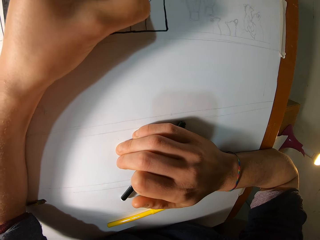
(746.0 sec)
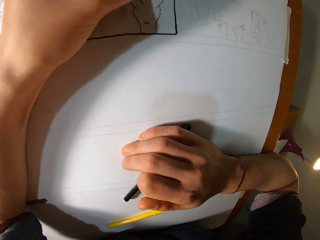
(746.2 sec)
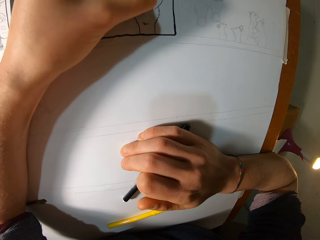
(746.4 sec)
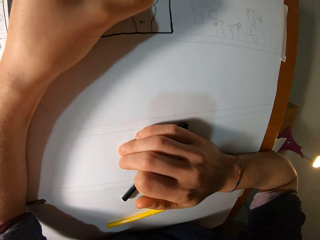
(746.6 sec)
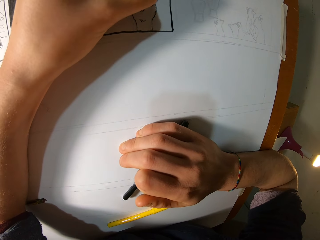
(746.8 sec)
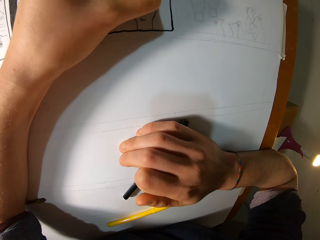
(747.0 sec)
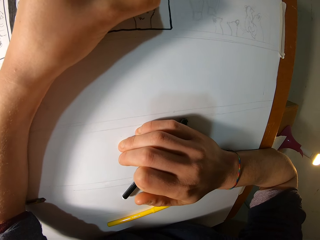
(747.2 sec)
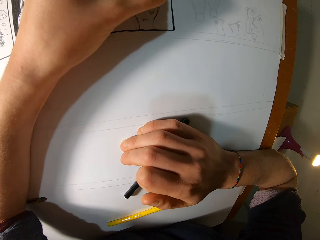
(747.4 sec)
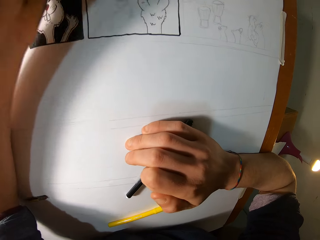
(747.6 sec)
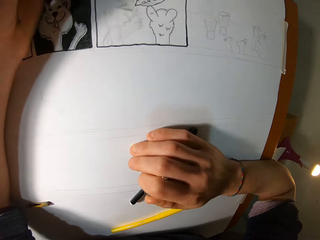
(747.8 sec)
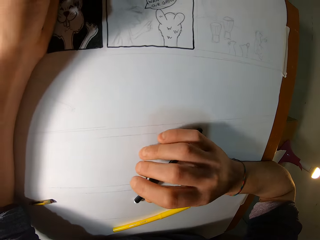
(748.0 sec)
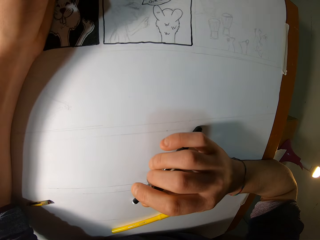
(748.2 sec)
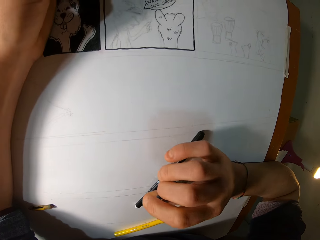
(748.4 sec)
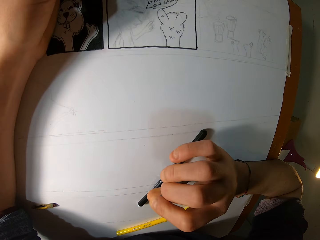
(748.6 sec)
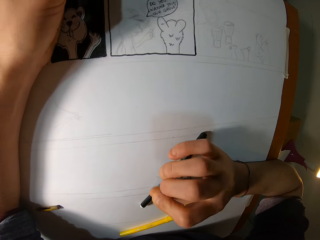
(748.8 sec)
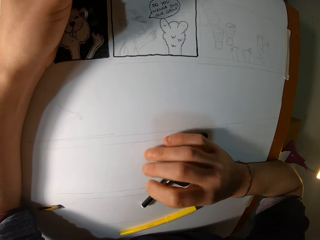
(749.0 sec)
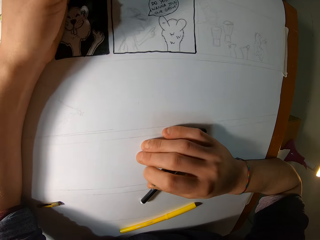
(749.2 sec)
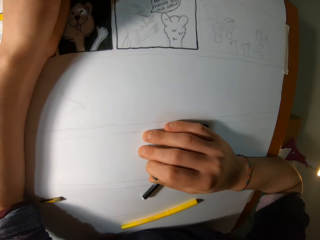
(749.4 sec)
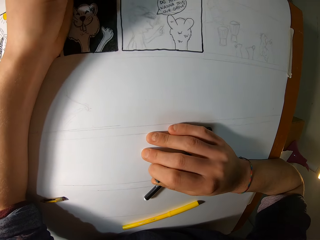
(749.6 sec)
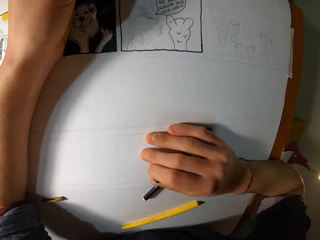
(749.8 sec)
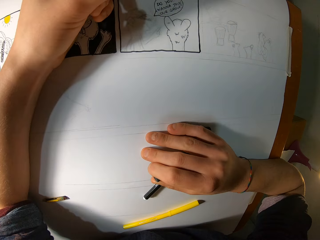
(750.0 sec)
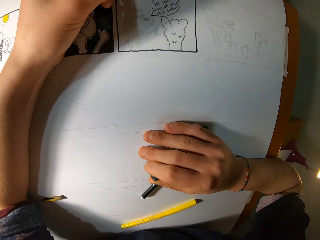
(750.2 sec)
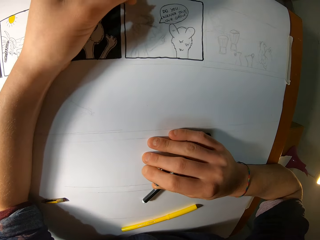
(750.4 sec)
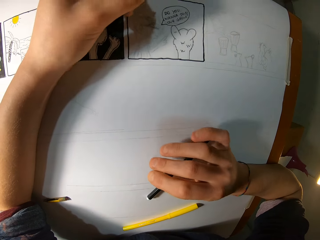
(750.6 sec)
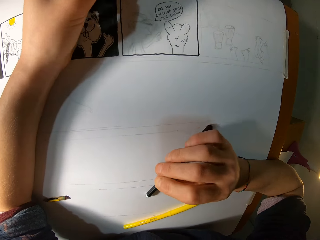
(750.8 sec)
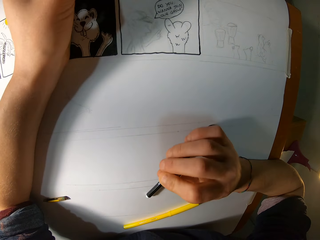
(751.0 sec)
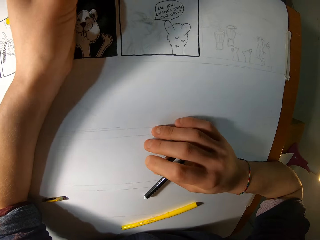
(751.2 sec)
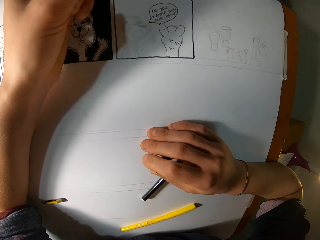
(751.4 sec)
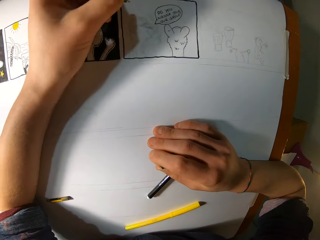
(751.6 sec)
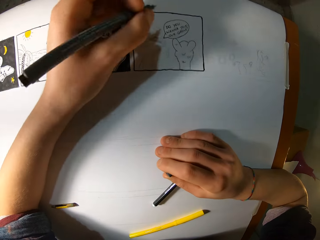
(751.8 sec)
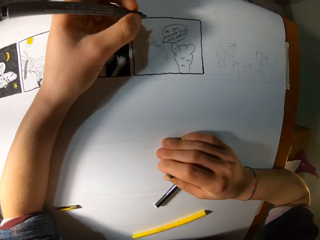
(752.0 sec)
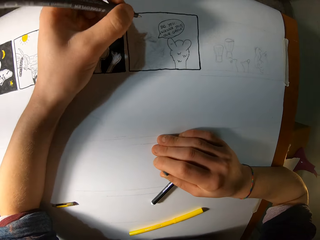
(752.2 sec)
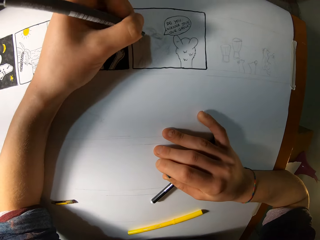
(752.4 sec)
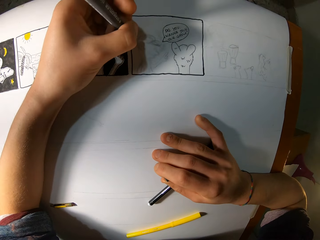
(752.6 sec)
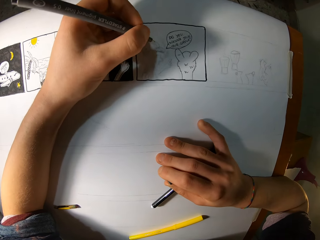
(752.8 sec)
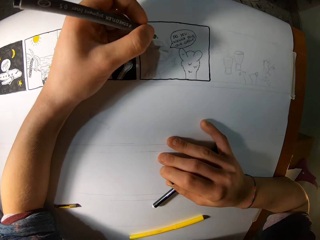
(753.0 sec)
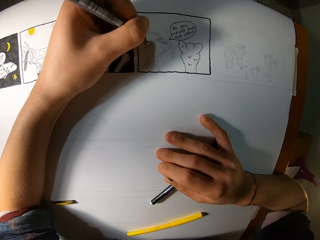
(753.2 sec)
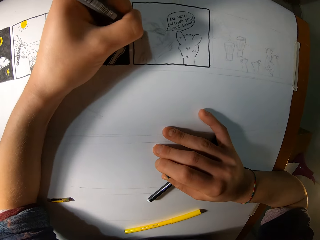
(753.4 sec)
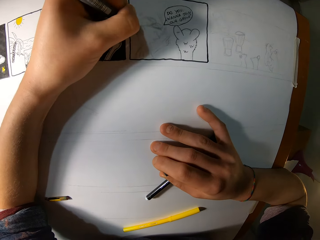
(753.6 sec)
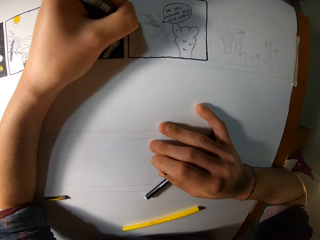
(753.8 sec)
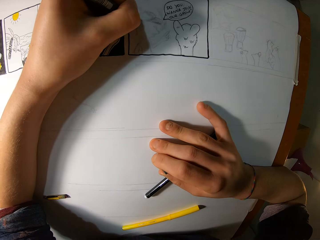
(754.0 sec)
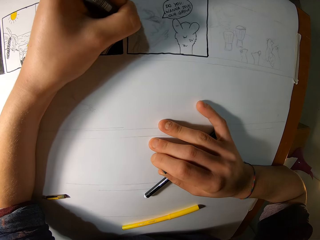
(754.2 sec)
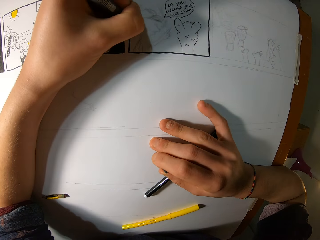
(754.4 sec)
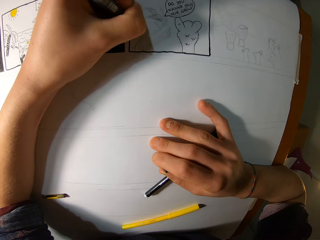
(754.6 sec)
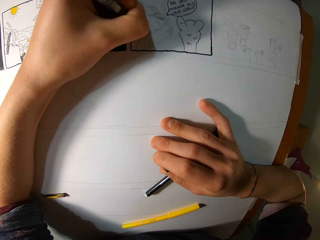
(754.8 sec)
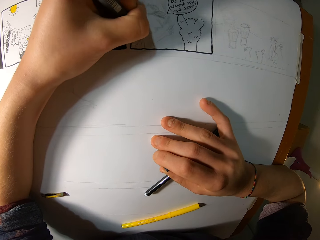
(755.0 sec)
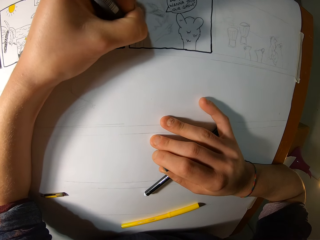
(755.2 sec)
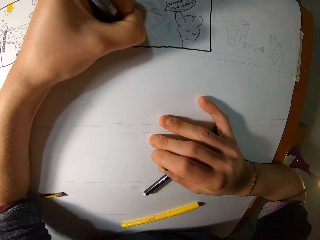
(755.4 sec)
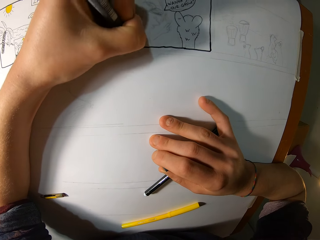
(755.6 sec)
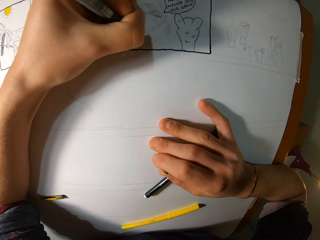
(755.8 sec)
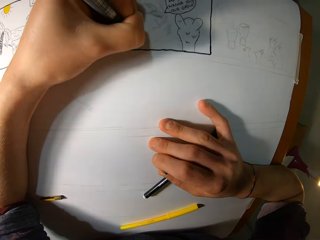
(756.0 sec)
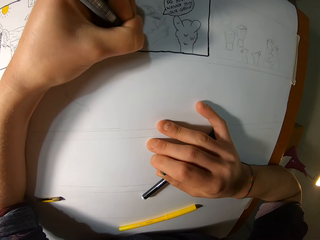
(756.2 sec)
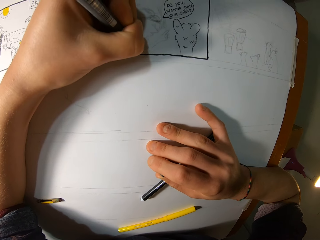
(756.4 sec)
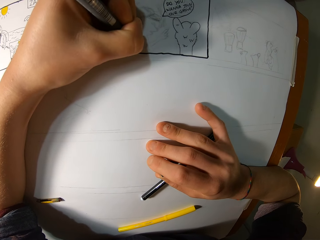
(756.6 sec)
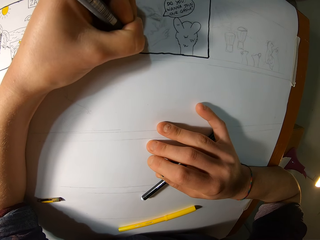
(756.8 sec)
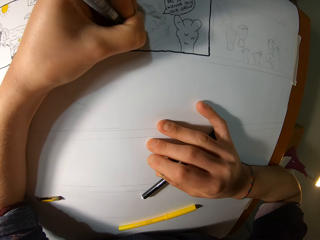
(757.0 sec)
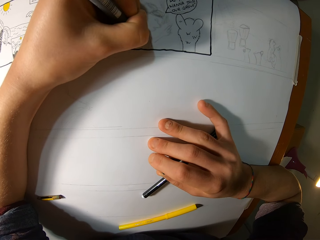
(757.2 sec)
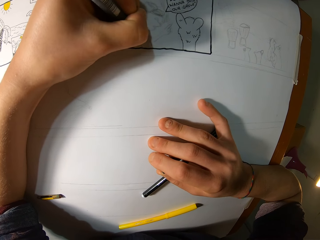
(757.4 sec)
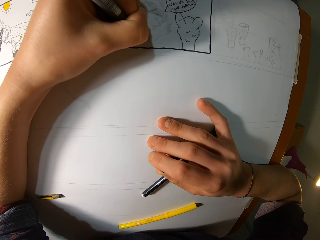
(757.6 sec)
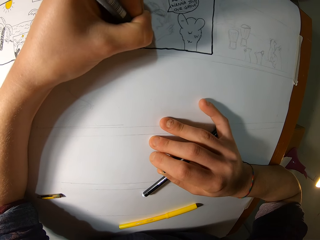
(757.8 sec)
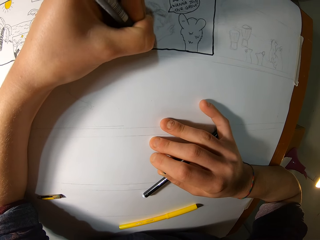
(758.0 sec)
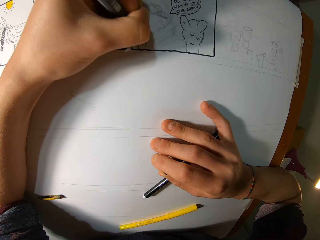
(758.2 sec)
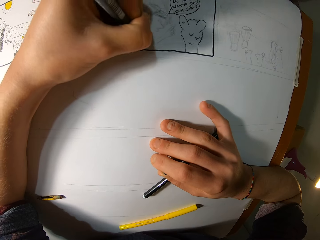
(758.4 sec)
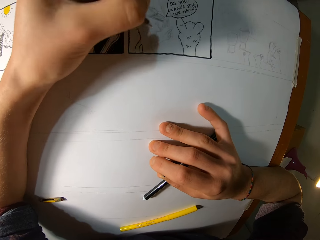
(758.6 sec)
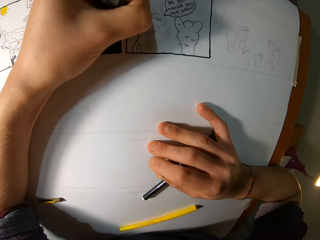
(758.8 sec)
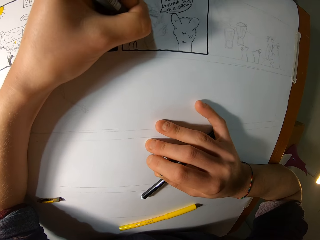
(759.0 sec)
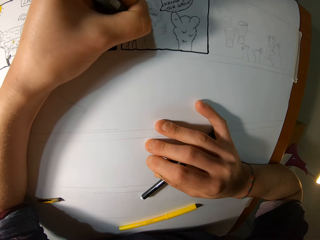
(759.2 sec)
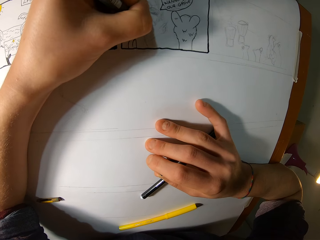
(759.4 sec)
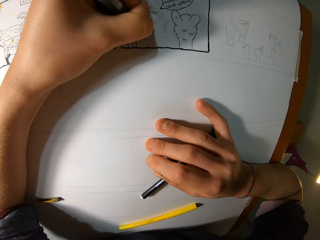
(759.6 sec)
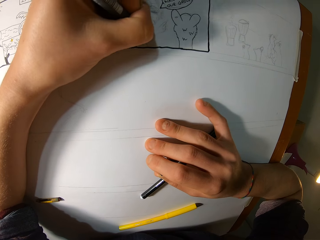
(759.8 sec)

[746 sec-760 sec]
The camera wearer looks at the drawing on the paper. They draw on the paper with a pen.

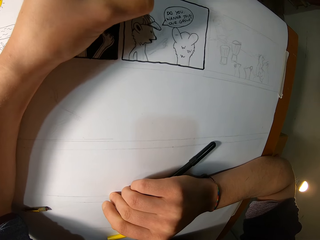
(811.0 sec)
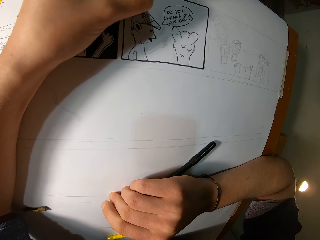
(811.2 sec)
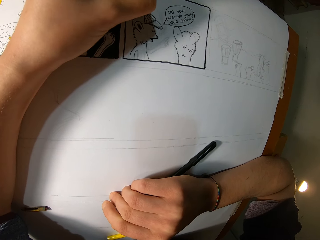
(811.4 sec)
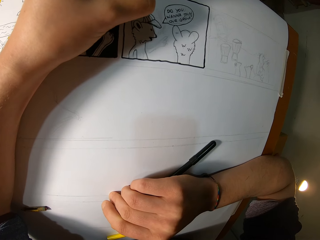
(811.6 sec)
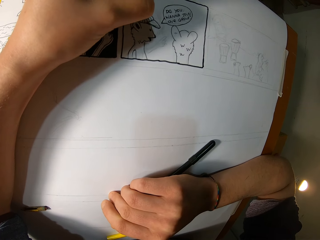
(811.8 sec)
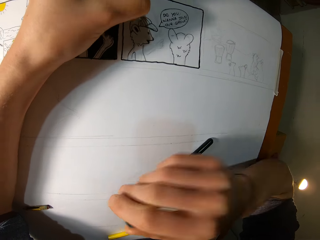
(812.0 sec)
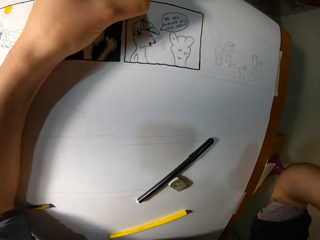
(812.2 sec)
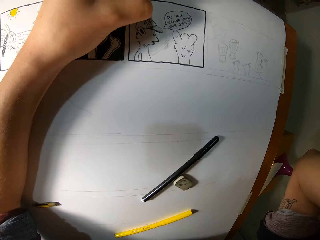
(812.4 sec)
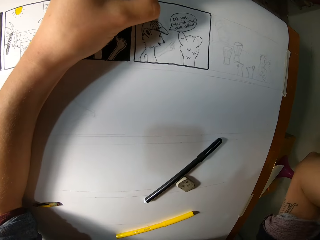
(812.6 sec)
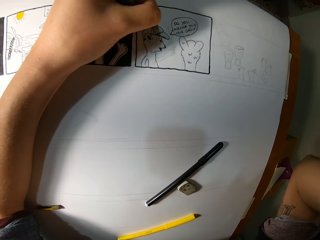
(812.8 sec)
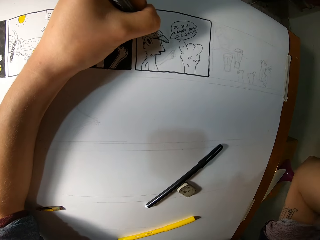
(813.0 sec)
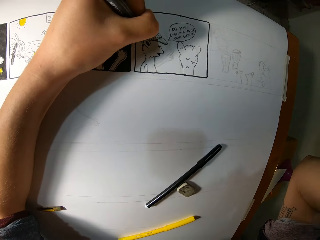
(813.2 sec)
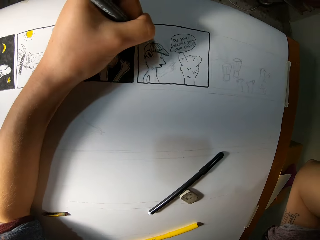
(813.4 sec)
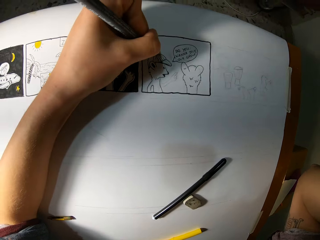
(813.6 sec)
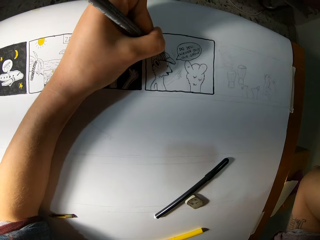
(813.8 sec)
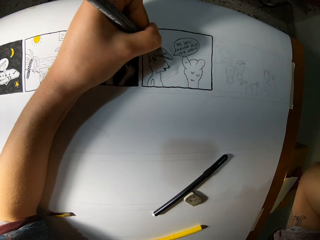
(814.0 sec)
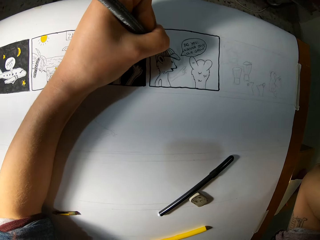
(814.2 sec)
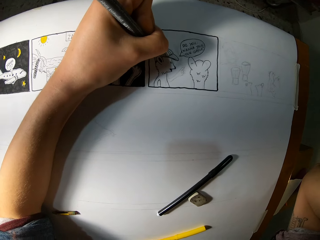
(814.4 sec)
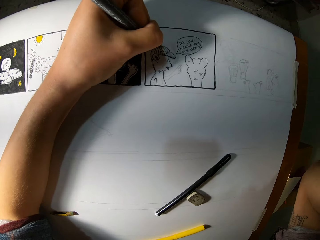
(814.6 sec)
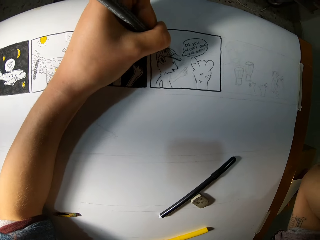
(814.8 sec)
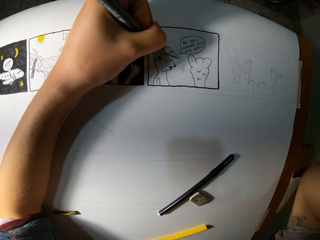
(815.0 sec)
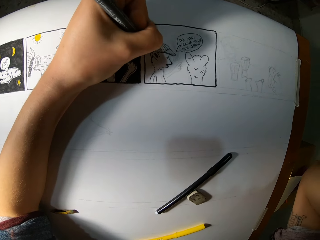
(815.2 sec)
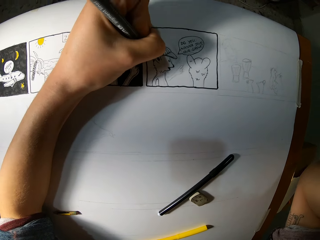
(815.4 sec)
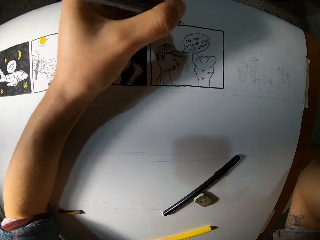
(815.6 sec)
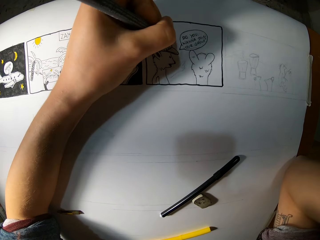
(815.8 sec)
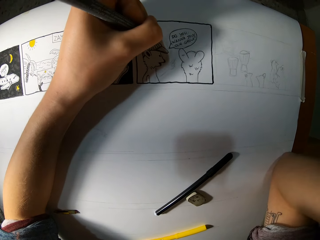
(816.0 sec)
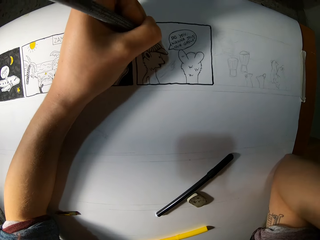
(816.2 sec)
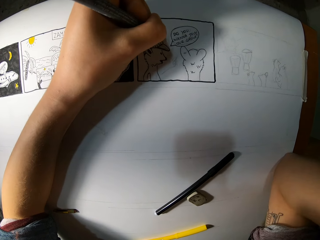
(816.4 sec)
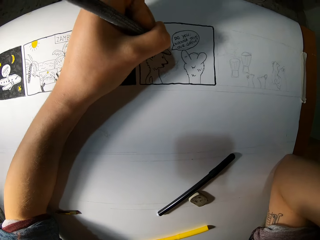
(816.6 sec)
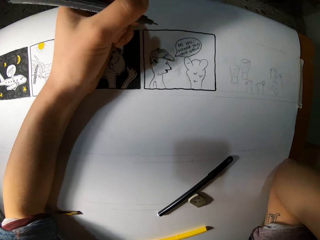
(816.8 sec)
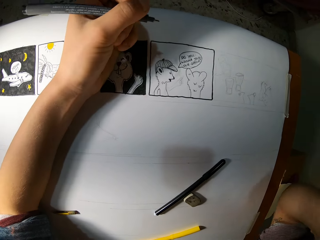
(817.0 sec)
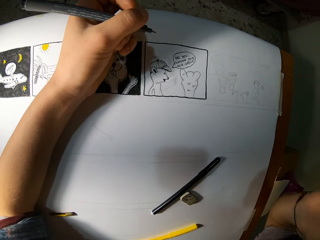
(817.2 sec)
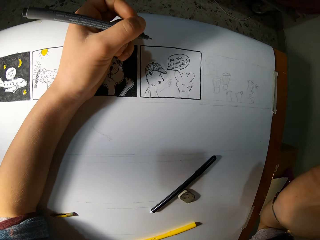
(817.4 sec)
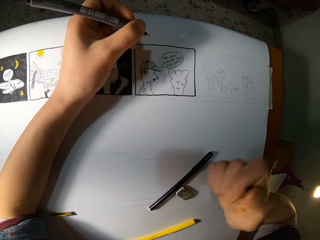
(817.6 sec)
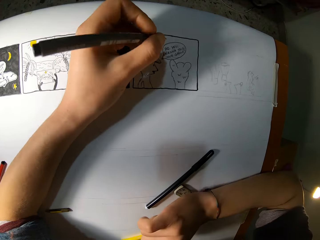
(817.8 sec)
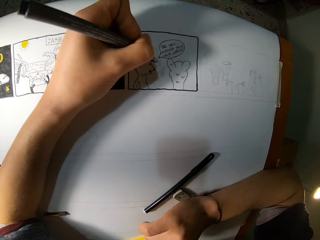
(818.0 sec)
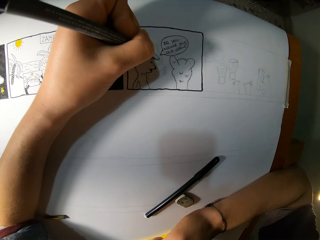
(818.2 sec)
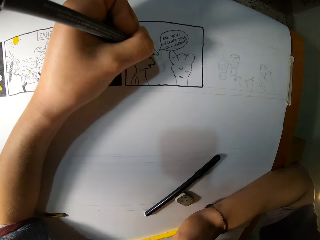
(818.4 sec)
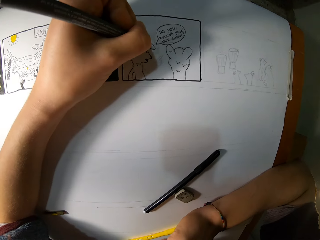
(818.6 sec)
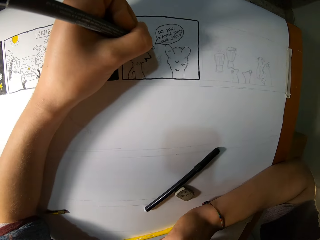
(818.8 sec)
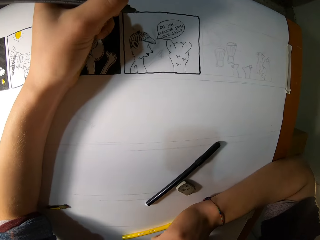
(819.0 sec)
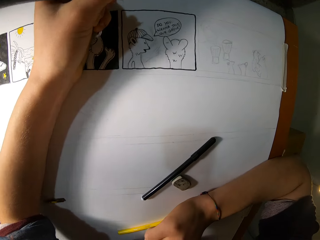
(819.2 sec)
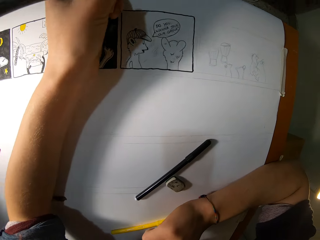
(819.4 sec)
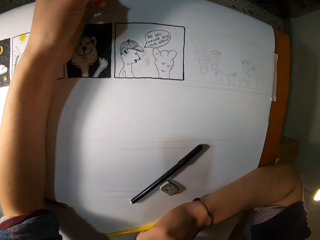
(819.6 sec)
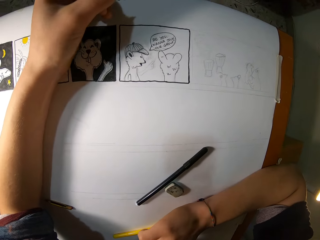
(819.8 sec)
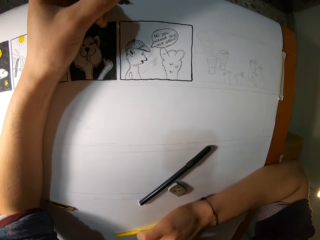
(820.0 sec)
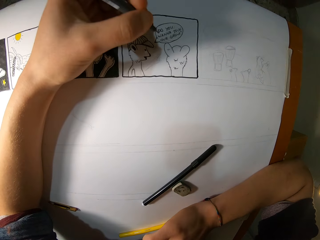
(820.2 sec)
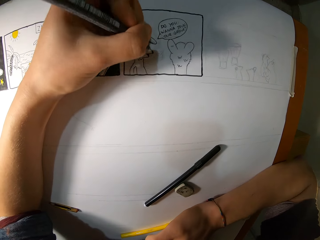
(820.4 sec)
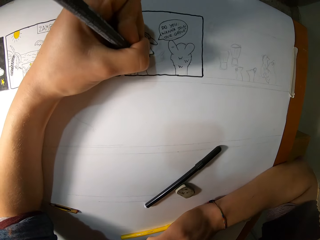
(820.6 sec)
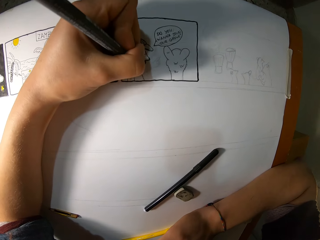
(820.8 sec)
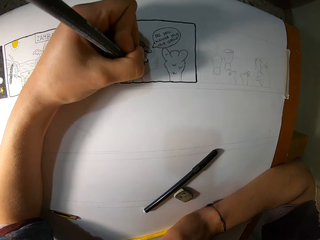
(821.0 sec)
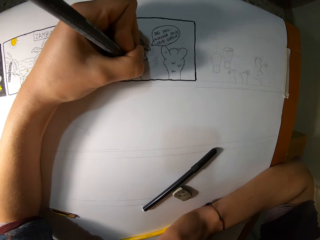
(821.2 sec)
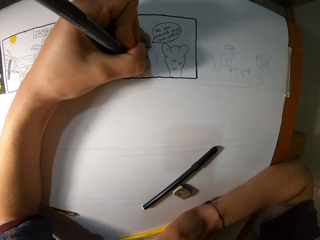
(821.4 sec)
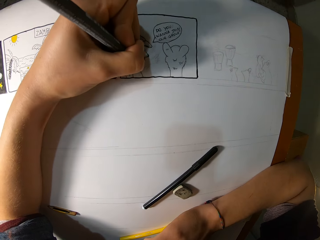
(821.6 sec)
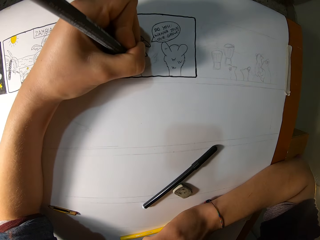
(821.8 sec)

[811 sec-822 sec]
The camera wearer touches his face with his right hand. He drops his right hand on the table.
